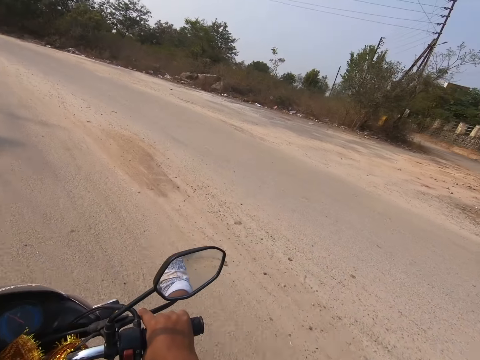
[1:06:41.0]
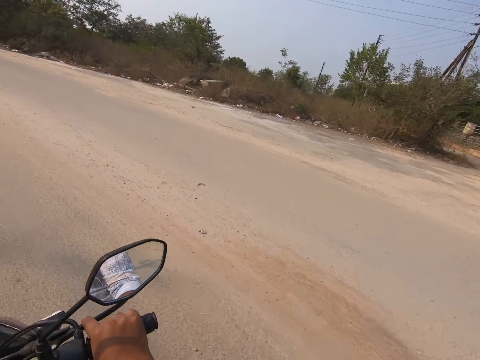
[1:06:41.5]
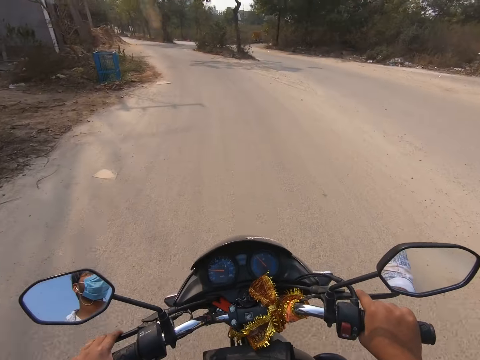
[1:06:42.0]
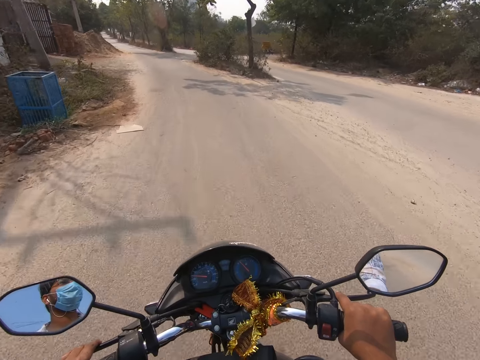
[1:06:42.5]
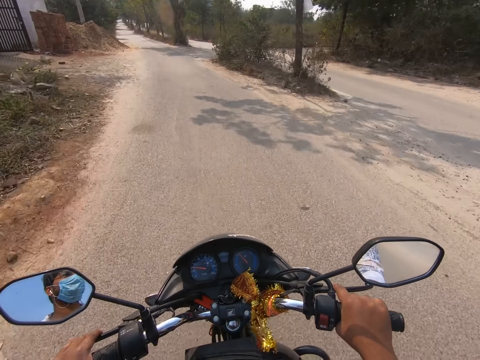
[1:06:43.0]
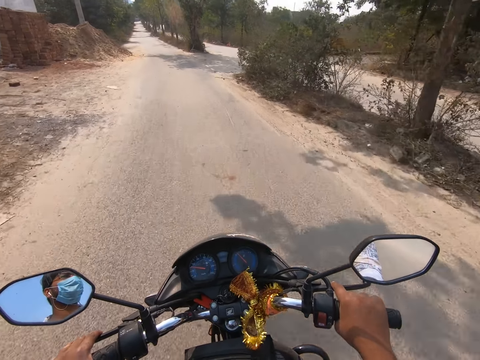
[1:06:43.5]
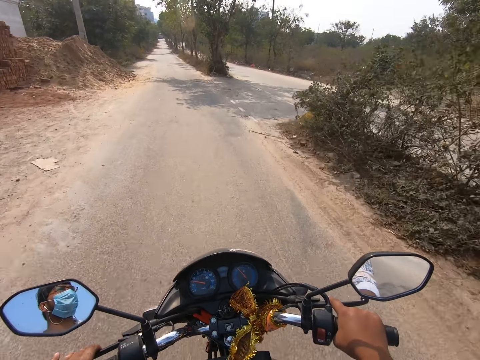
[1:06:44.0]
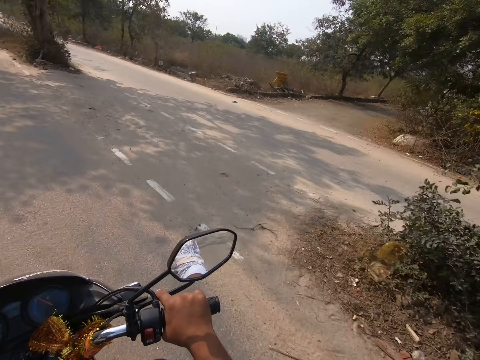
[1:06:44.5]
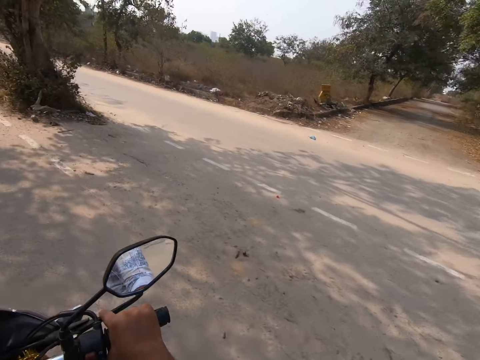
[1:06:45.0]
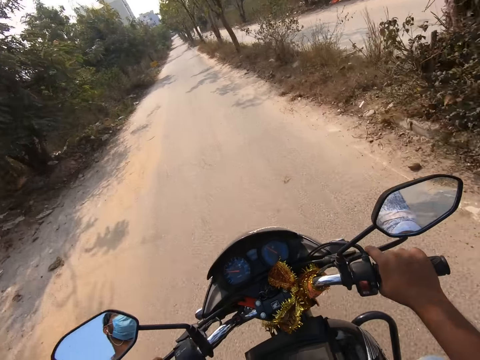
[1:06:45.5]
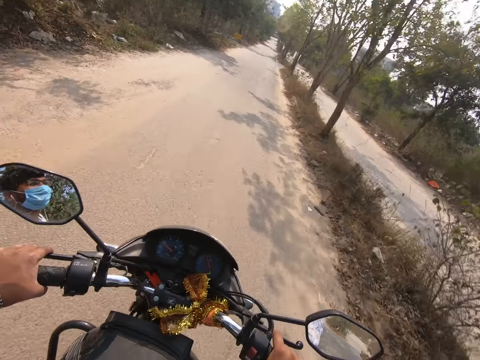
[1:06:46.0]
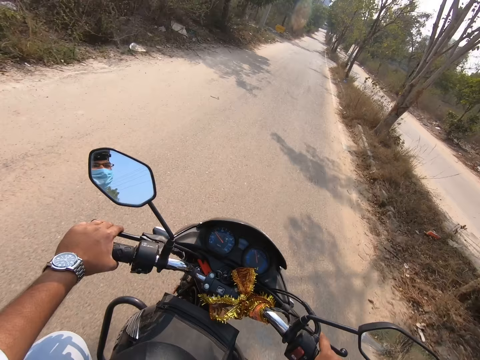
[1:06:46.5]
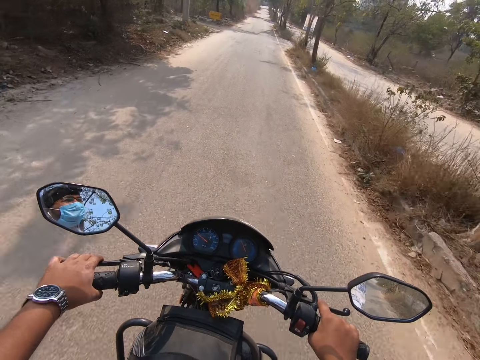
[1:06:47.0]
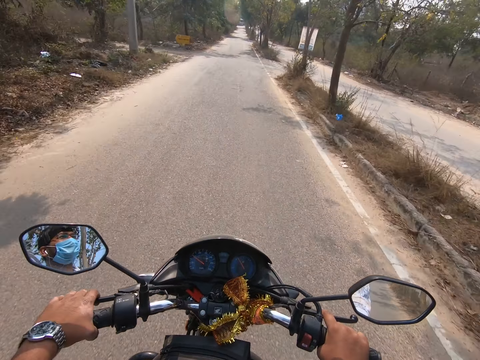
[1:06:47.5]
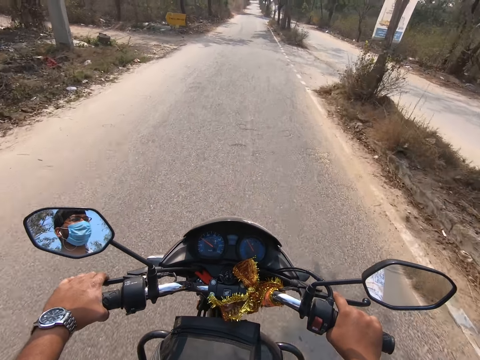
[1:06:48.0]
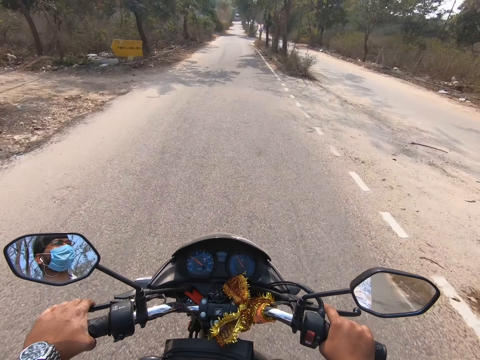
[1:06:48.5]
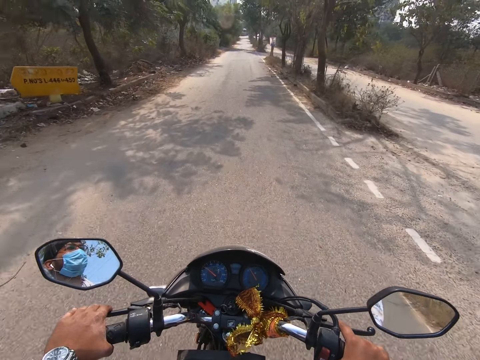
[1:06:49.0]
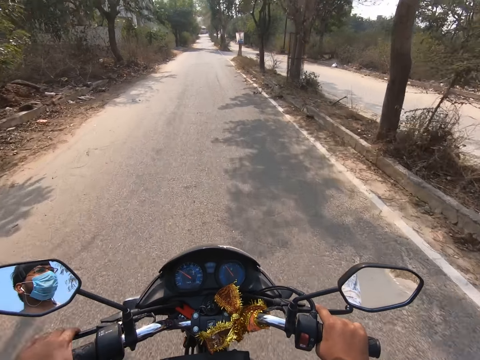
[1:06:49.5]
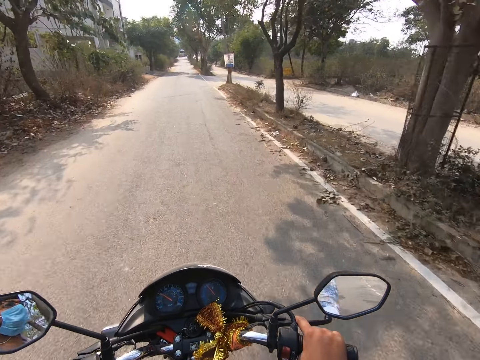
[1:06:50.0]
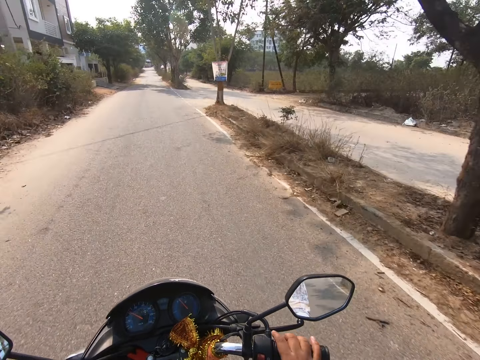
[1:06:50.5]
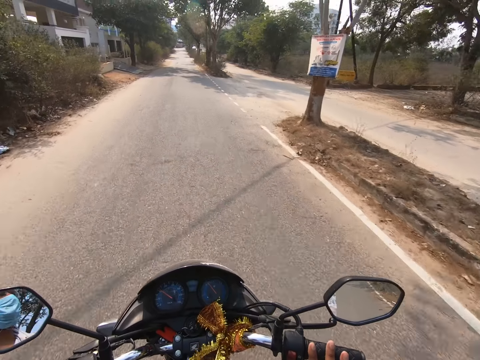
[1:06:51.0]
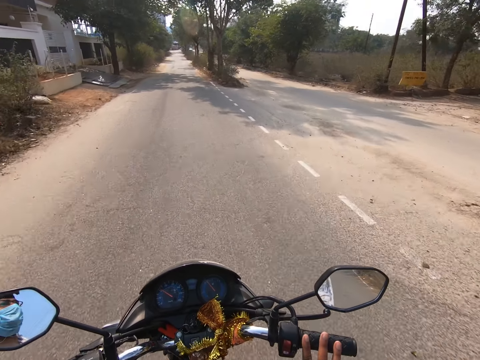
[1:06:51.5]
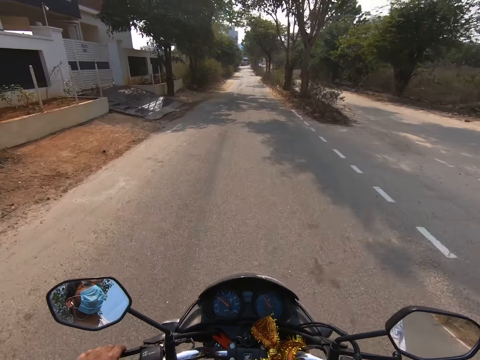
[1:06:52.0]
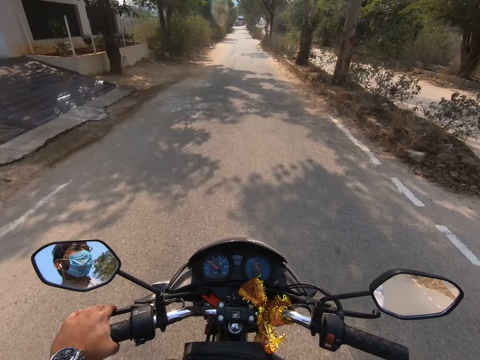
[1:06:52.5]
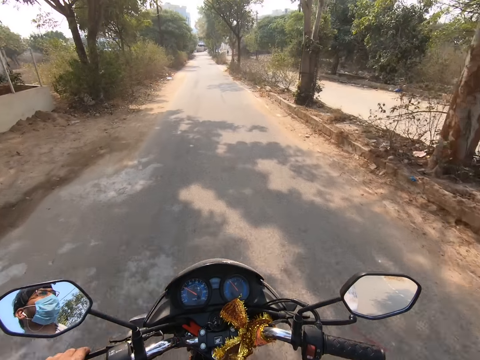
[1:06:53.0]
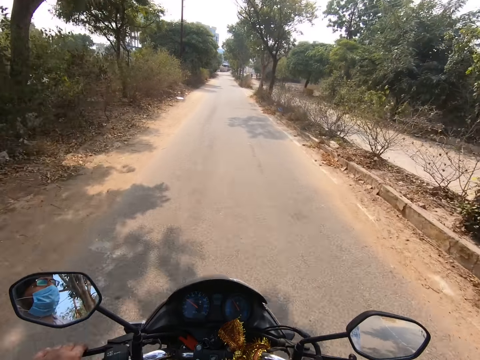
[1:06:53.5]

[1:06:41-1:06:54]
The camera wearer removes his right hand from the right handlebar of the bike.

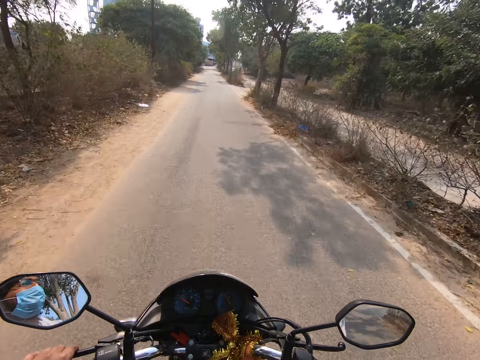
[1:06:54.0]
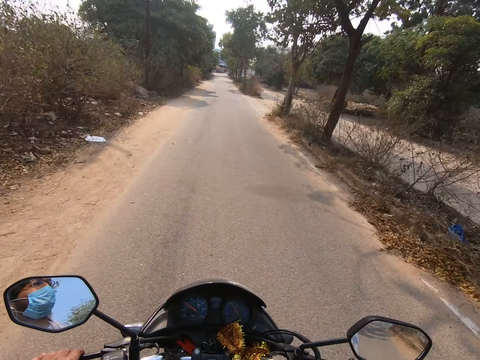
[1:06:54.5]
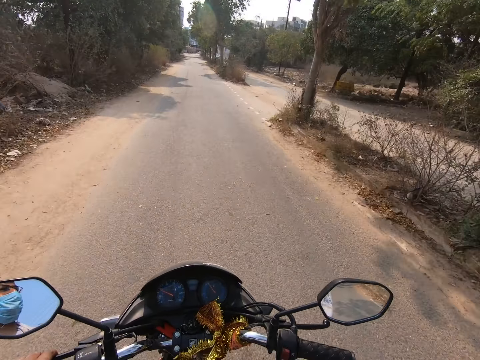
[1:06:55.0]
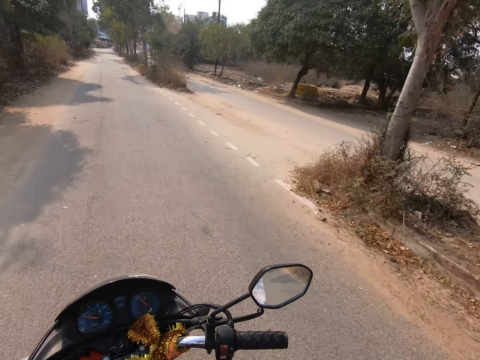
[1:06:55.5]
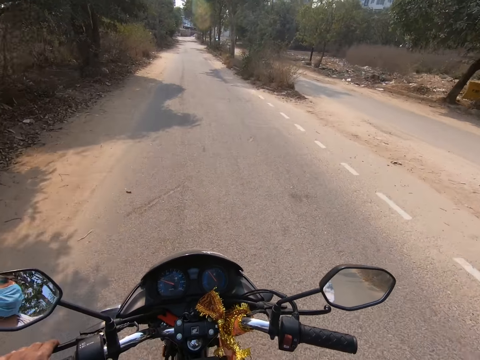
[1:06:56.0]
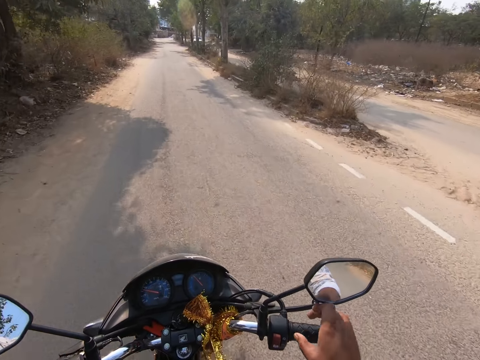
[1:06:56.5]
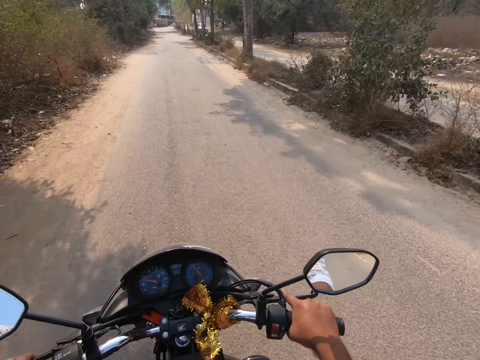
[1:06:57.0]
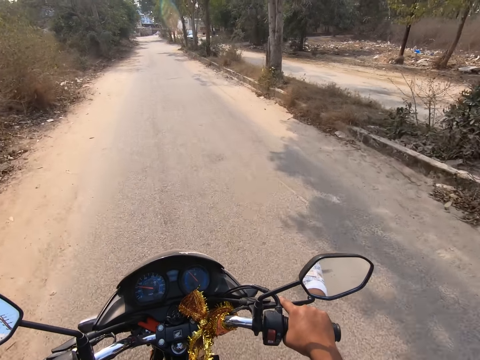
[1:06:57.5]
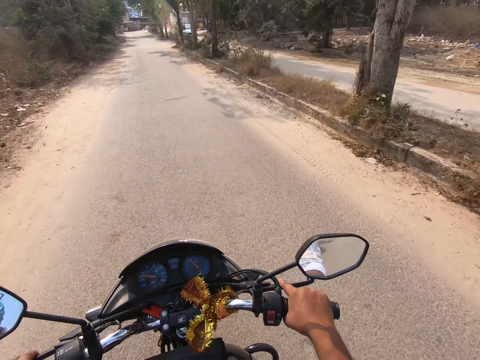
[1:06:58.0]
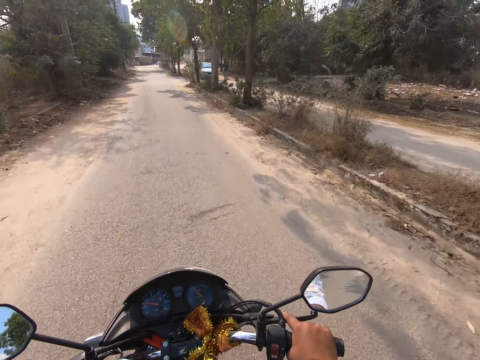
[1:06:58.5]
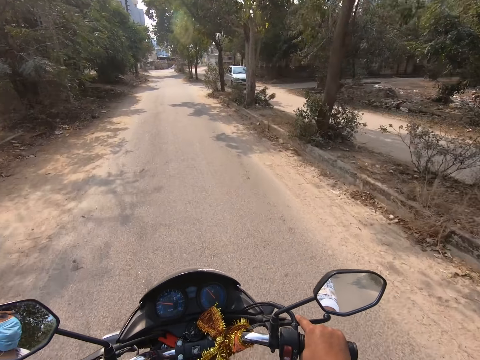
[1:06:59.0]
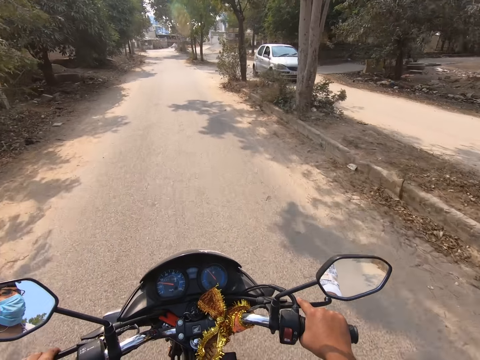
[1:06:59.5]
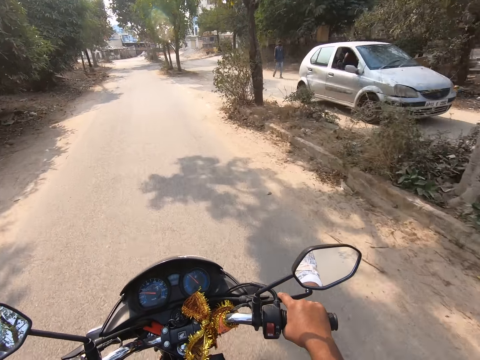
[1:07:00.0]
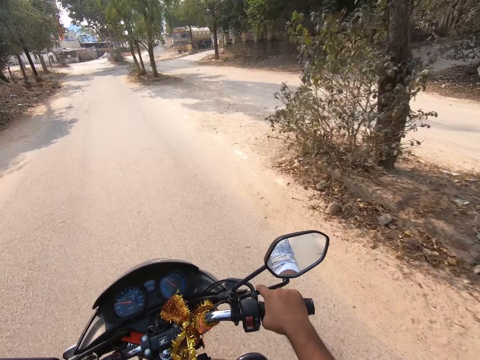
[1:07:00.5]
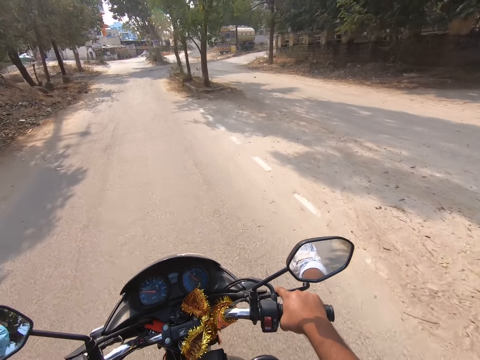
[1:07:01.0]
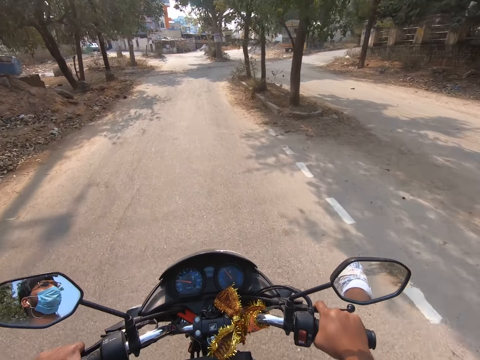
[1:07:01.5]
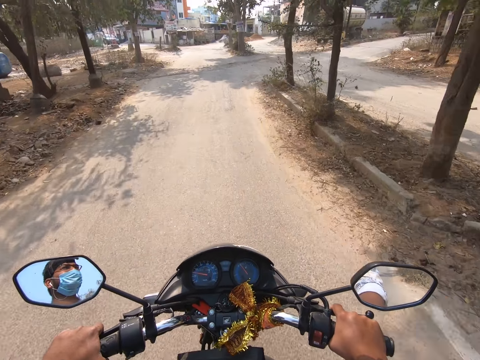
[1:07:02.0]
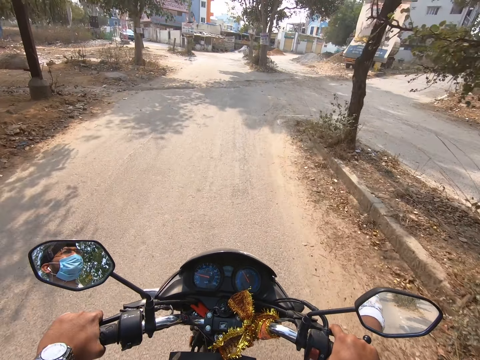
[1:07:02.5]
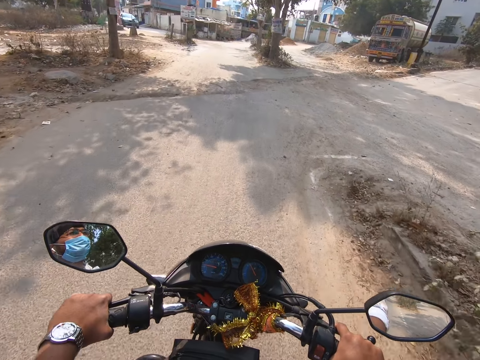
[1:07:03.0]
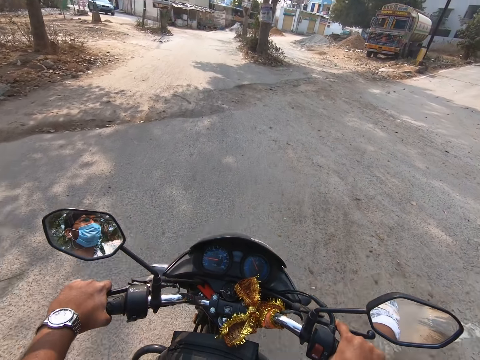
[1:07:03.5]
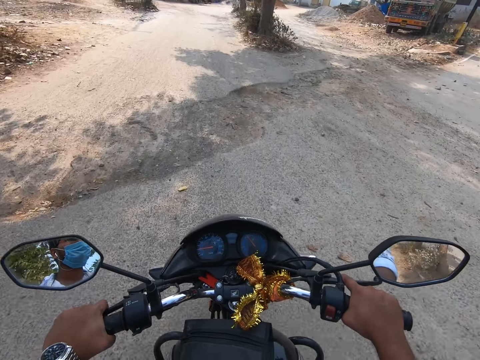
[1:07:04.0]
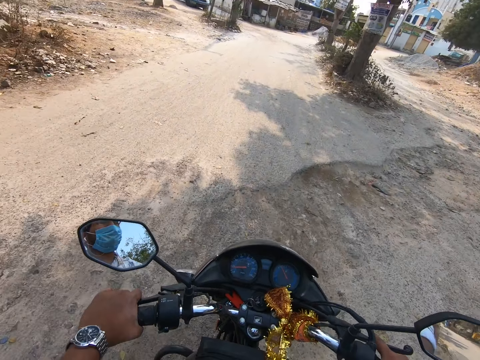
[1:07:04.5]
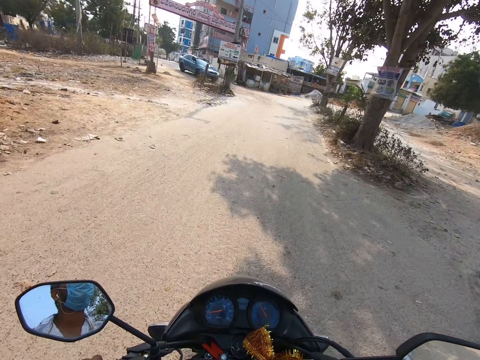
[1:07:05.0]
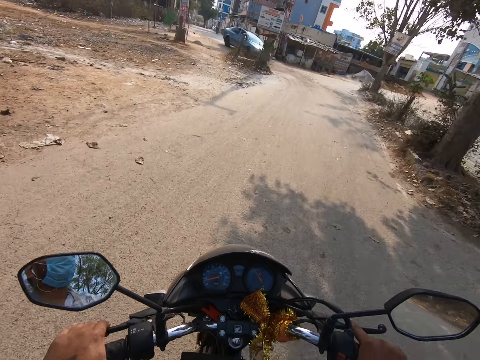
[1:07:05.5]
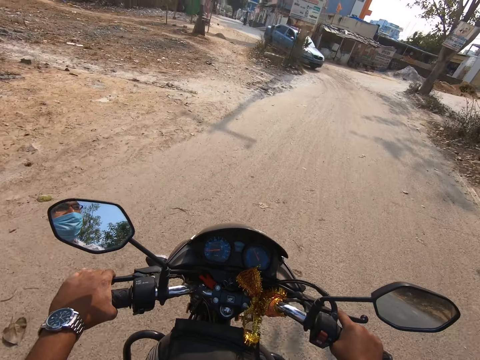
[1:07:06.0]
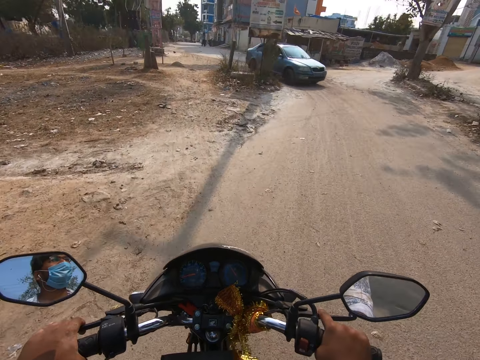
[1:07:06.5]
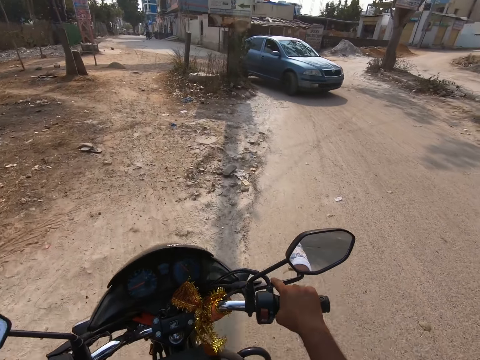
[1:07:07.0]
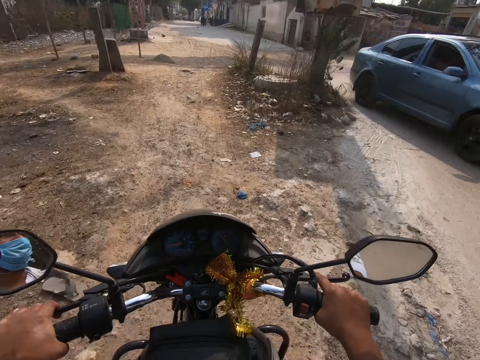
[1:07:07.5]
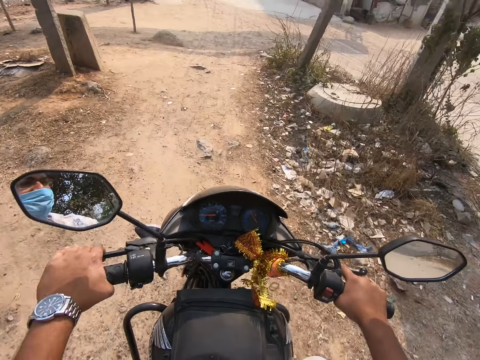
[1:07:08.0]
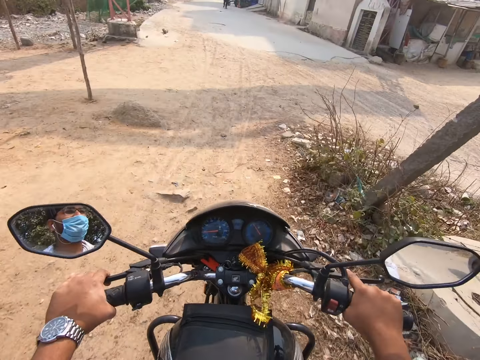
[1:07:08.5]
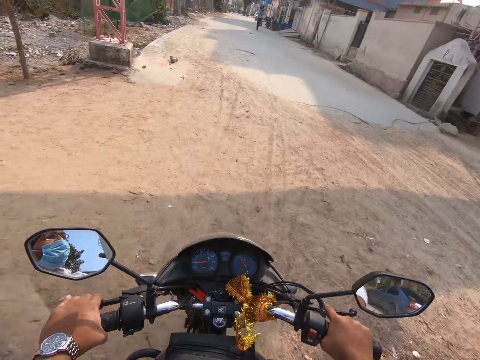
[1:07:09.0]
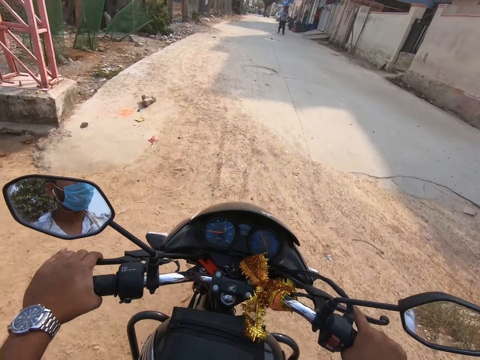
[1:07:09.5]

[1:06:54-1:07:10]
The camera wearer holds the right handlebar of the bike with his right hand.
